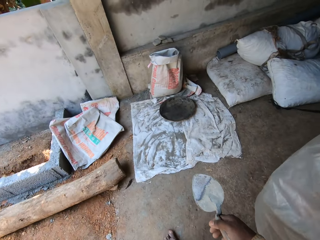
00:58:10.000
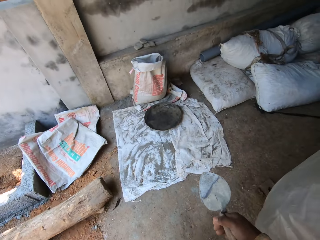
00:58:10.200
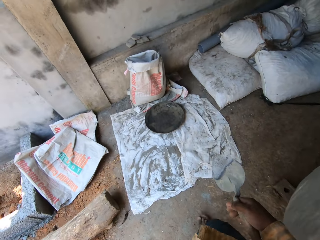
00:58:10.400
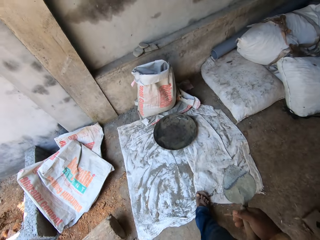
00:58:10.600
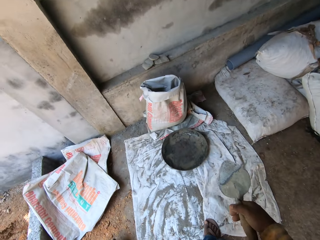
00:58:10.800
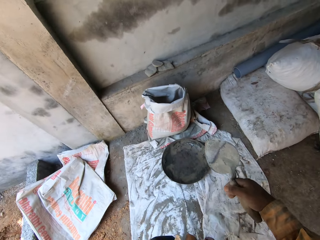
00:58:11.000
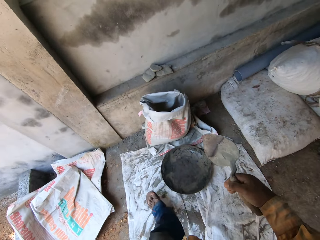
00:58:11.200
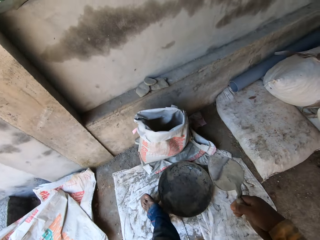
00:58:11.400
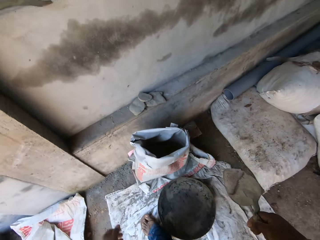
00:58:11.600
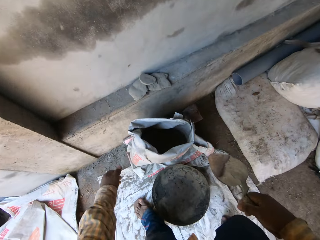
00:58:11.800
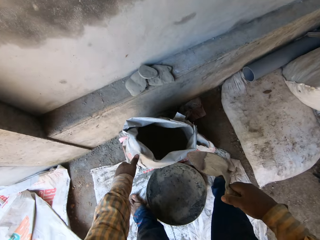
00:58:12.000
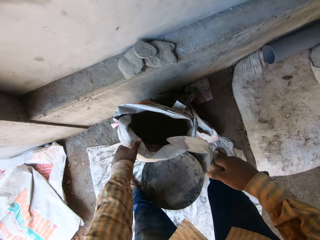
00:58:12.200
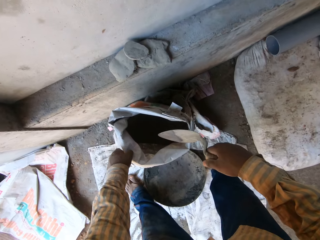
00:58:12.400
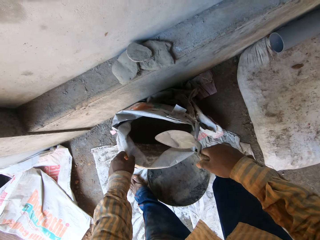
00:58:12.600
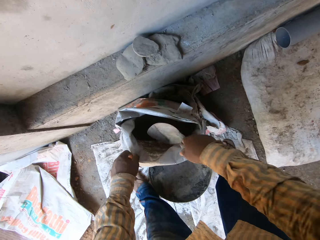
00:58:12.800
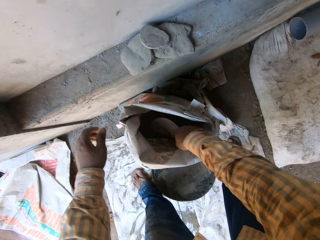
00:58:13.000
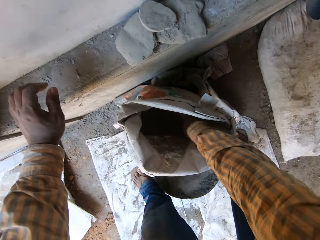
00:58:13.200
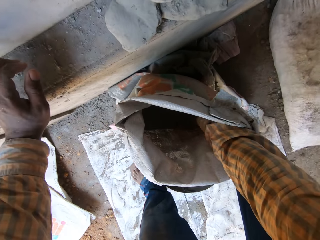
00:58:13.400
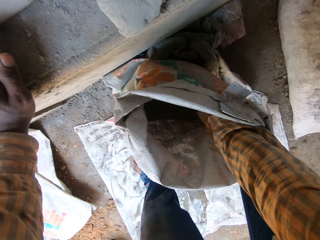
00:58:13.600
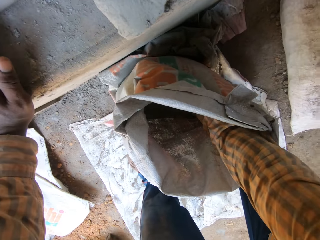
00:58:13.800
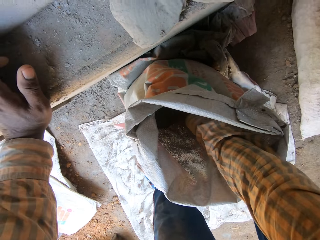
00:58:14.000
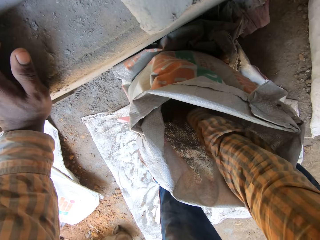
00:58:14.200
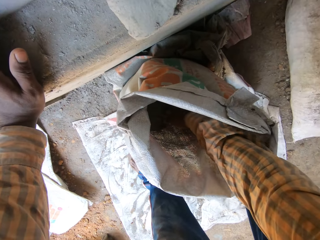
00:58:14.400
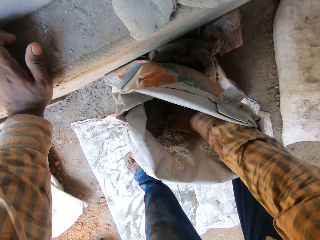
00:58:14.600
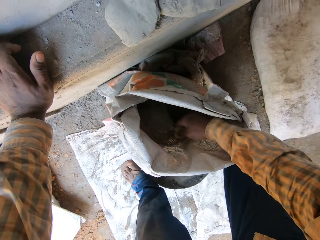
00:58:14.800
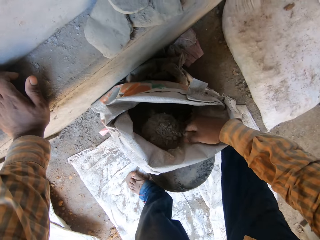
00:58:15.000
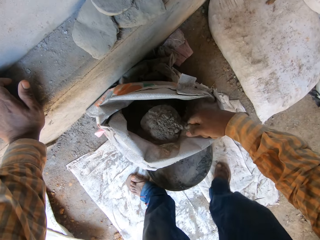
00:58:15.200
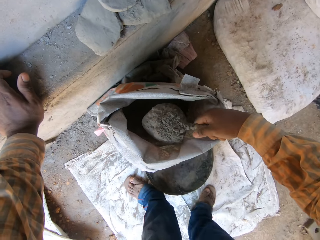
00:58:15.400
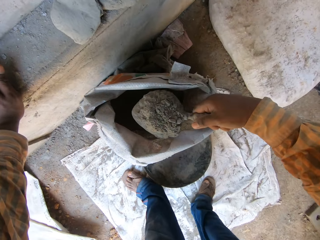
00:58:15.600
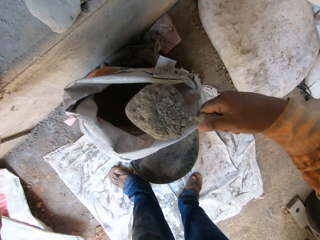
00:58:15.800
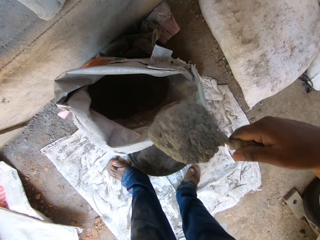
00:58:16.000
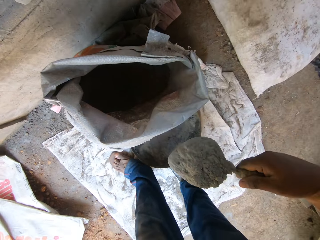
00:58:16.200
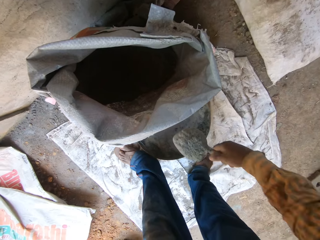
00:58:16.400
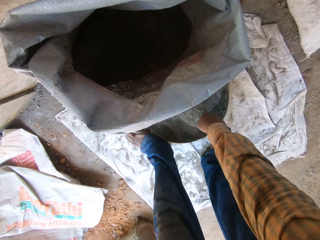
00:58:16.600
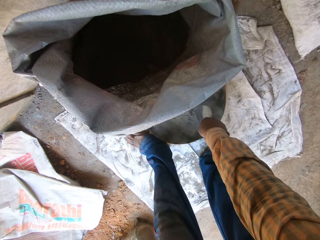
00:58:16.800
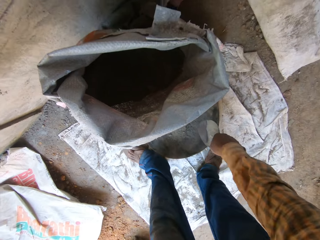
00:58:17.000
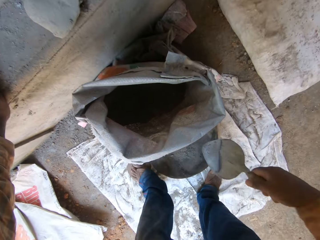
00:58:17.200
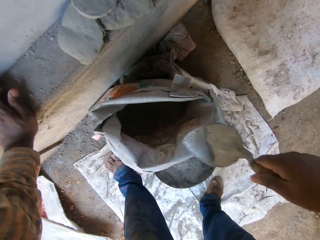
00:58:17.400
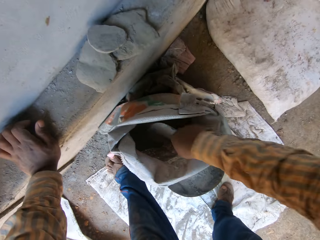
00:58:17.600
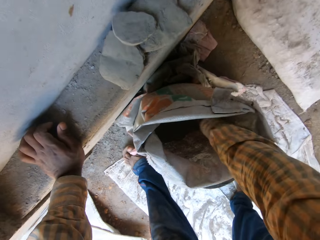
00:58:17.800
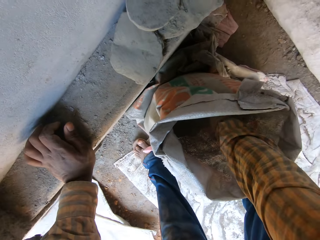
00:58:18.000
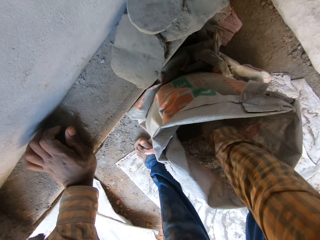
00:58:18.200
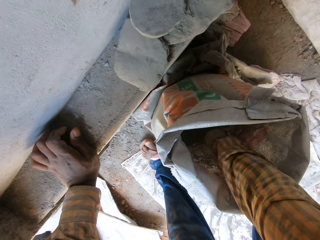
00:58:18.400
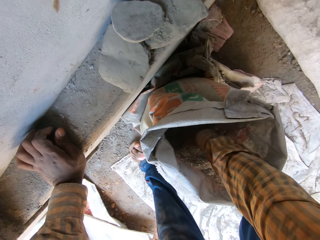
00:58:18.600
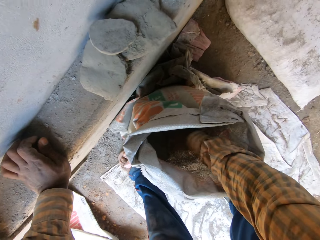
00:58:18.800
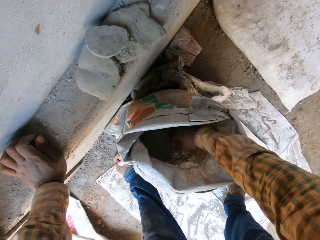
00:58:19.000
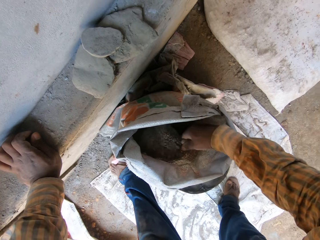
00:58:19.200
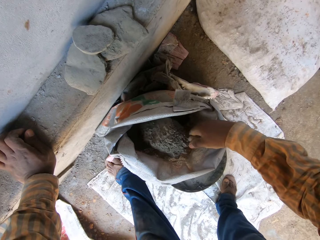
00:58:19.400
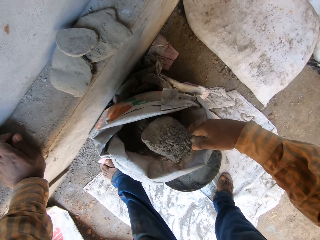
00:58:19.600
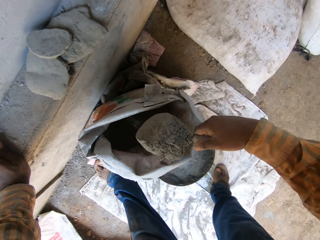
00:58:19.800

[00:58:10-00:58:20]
The camera wearer holds the cement bag on the ground in his left hand. He scoops cement from the bag onto the metal tray on the ground with the metal scoop in his right hand. He places his left hand on the wall. He puts the cement on something. He scoops cement from the cement bag.

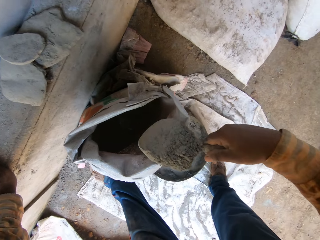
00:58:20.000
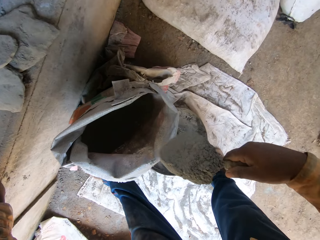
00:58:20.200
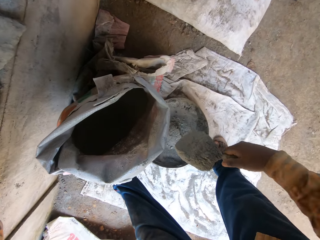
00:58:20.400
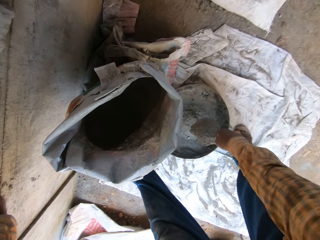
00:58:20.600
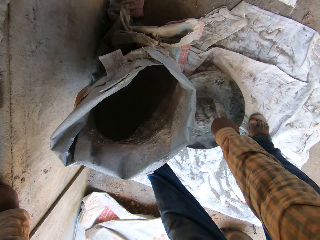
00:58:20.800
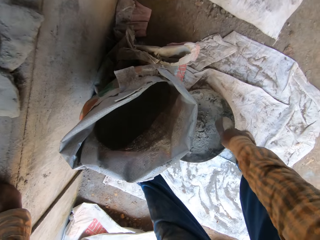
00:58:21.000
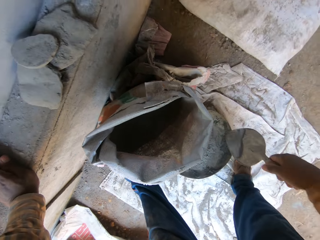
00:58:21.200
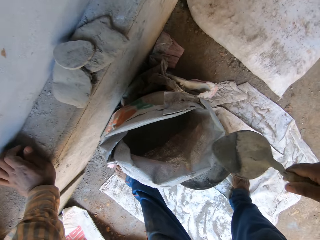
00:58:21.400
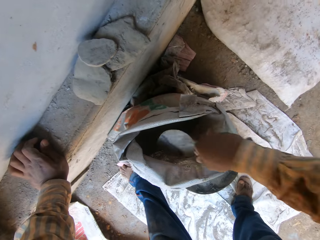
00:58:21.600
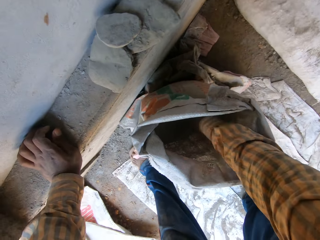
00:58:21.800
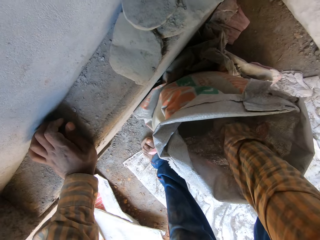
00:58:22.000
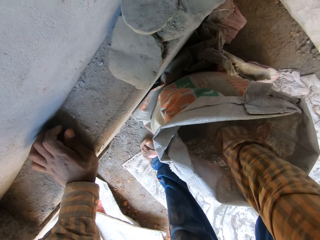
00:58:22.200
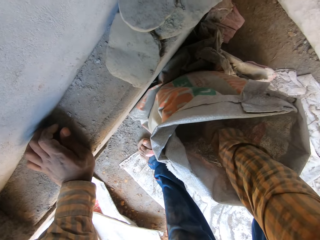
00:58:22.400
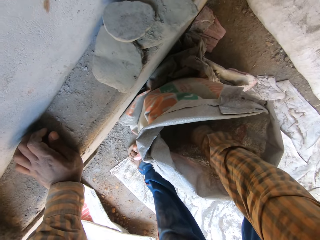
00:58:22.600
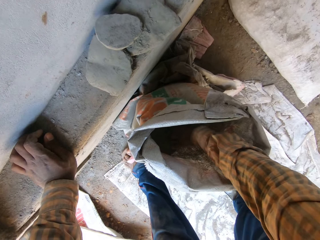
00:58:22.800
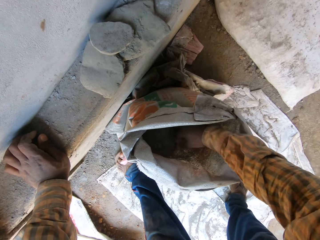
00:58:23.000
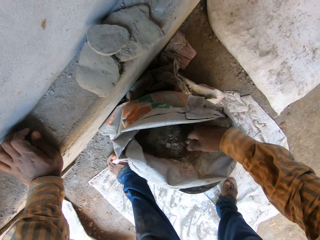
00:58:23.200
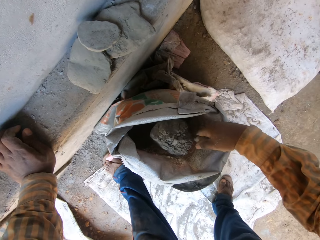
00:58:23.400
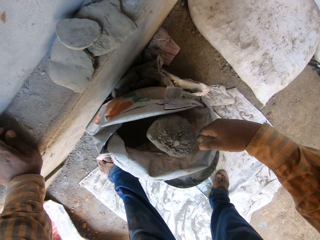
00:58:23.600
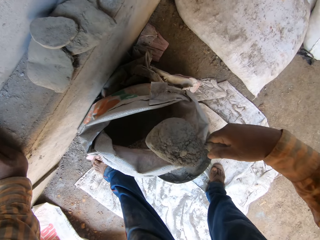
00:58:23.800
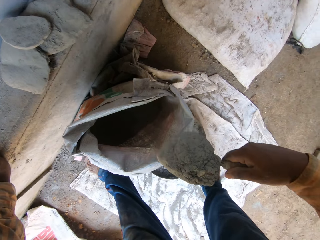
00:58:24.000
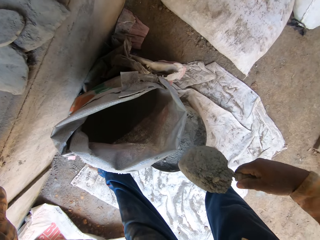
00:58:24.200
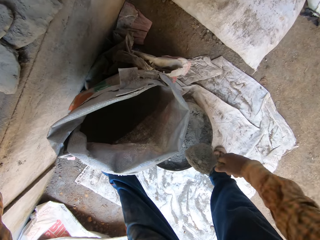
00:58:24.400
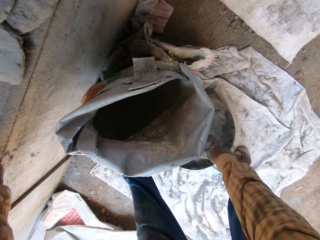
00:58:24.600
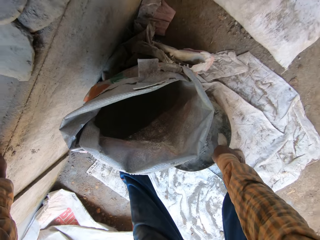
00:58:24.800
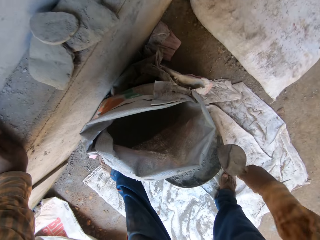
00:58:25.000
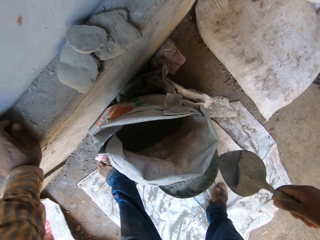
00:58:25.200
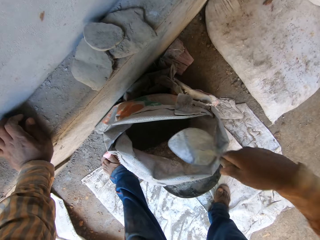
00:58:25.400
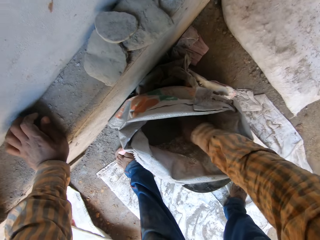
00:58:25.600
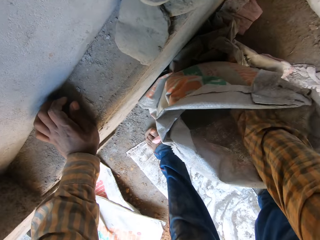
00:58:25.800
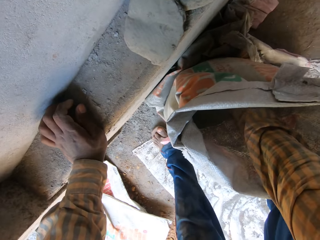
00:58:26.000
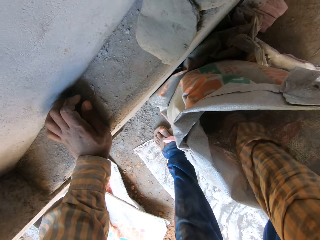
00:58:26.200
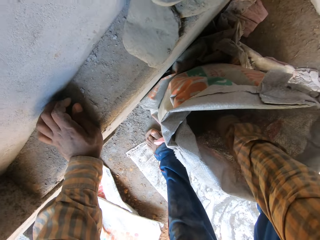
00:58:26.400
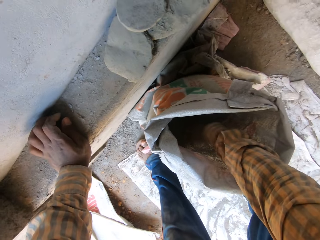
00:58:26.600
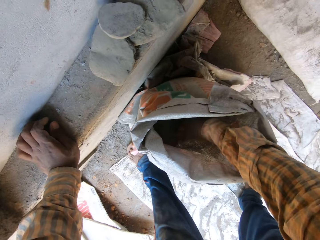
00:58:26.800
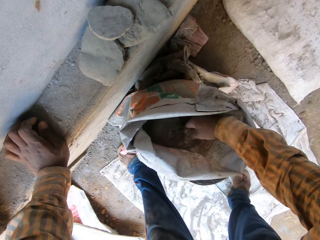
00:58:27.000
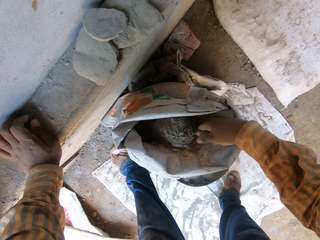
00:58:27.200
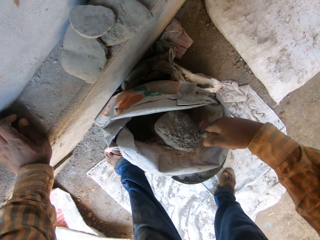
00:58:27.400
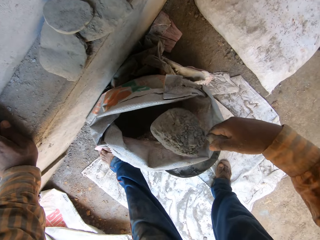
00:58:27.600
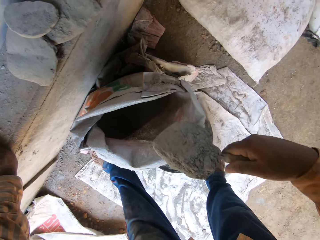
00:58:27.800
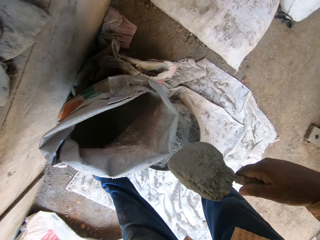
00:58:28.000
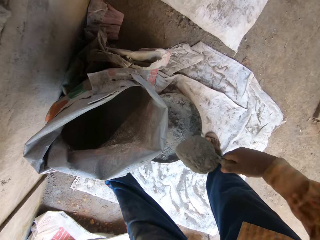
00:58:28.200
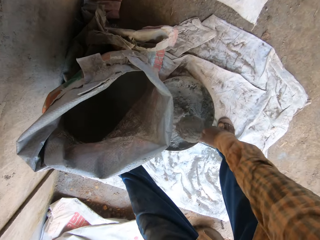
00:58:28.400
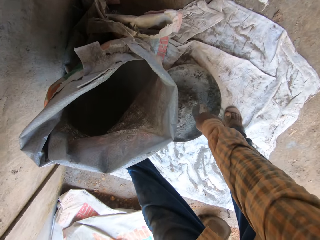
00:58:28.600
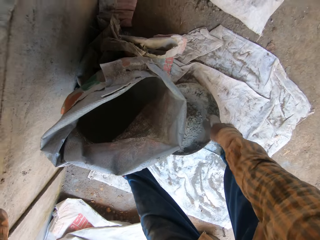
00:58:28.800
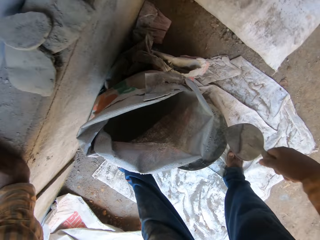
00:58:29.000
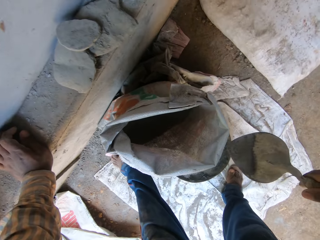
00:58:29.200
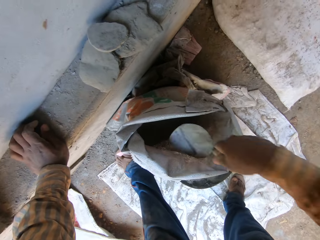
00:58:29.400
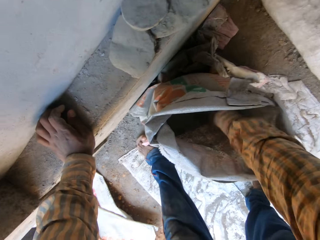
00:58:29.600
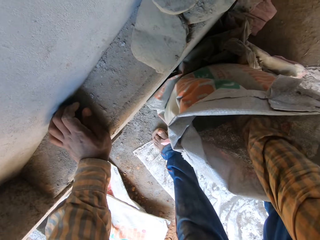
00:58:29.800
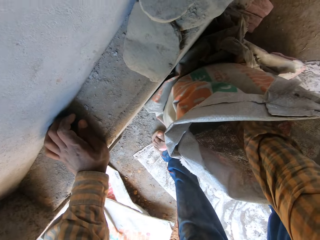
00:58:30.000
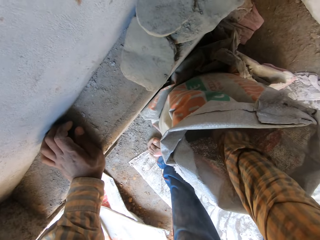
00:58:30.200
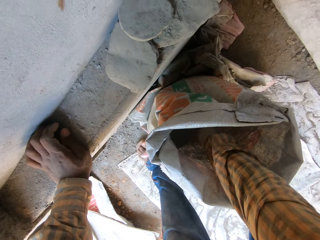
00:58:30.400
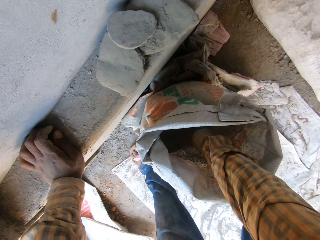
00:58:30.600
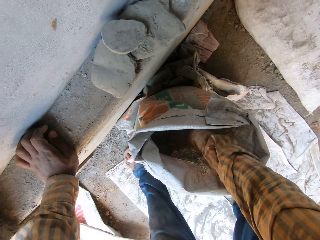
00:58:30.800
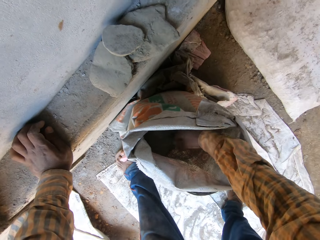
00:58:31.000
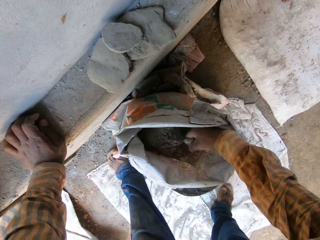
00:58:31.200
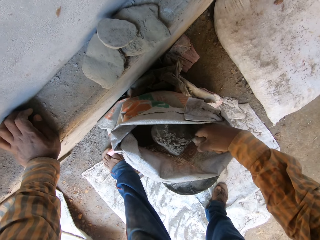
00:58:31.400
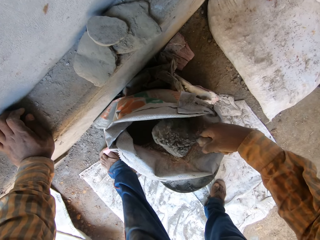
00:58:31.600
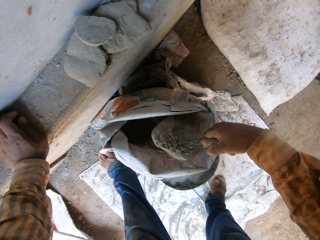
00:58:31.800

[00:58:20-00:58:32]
The camera wearer puts the cement on something. They scoop cement from the cement bag. They put the cement on something. They scoop cement from the cement bag. They put the cement on something. They scoop cement from the cement bag.
